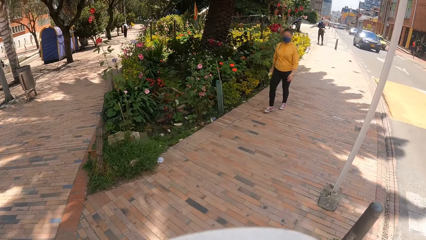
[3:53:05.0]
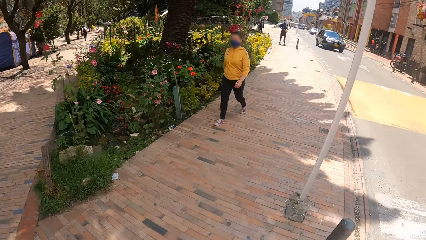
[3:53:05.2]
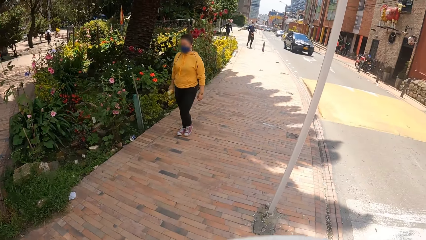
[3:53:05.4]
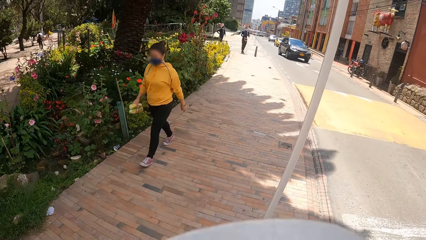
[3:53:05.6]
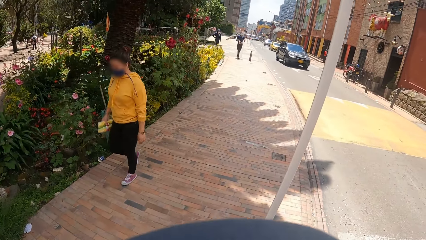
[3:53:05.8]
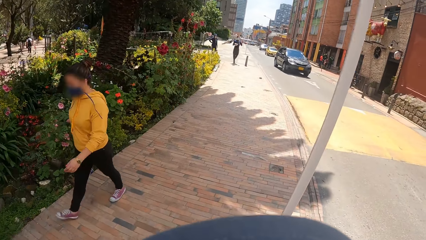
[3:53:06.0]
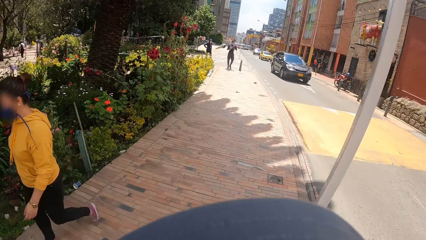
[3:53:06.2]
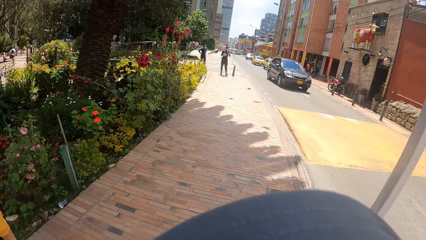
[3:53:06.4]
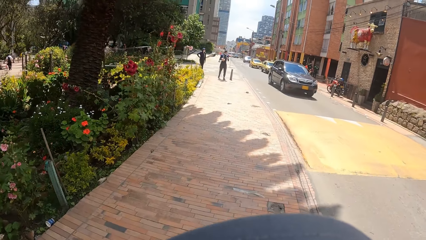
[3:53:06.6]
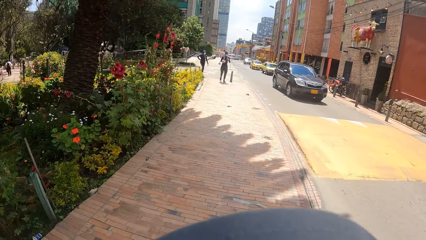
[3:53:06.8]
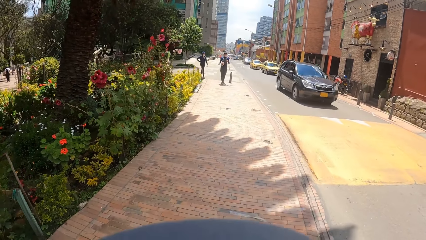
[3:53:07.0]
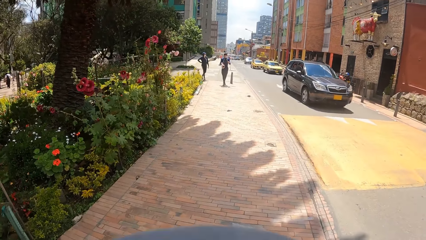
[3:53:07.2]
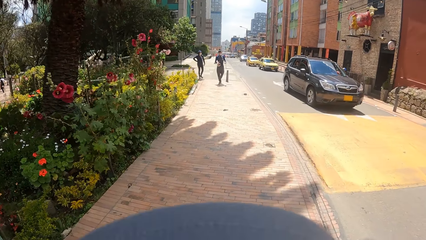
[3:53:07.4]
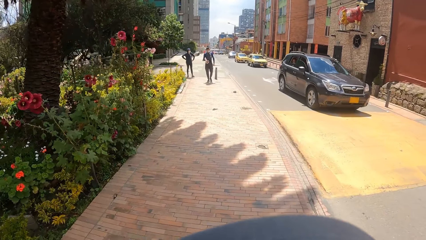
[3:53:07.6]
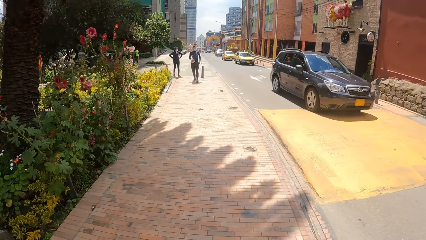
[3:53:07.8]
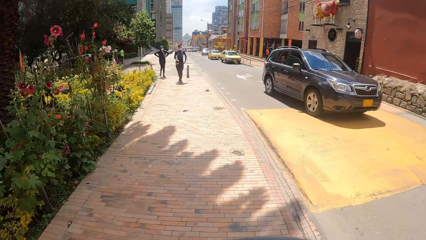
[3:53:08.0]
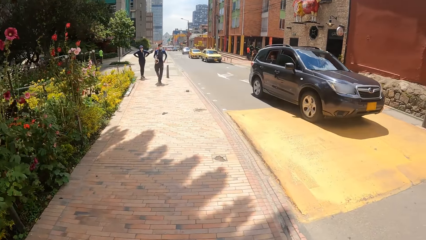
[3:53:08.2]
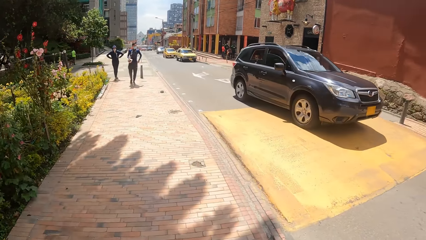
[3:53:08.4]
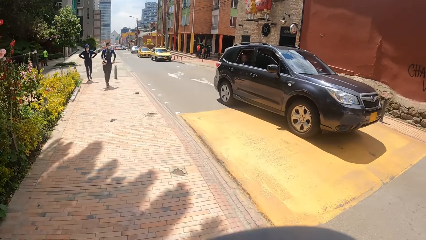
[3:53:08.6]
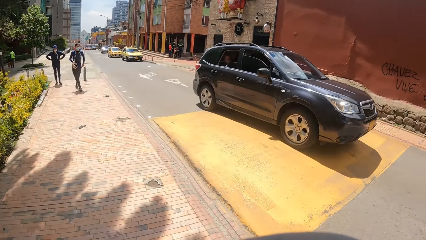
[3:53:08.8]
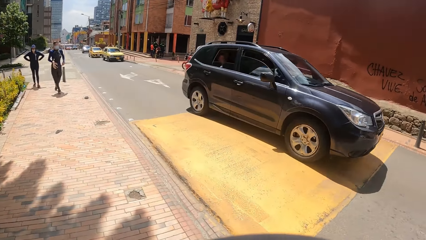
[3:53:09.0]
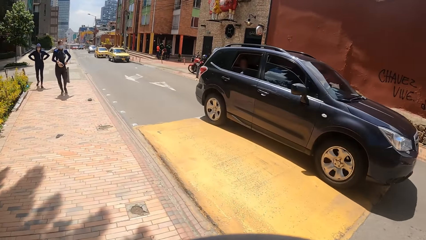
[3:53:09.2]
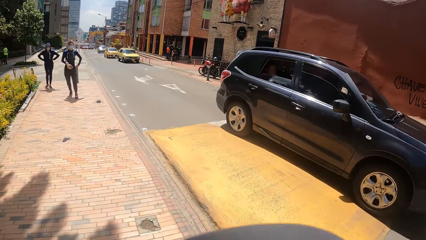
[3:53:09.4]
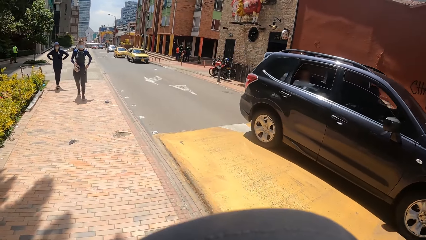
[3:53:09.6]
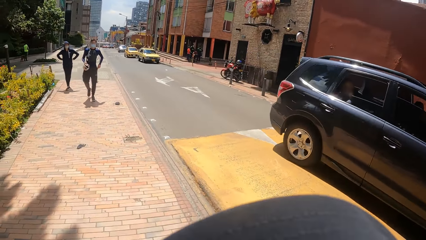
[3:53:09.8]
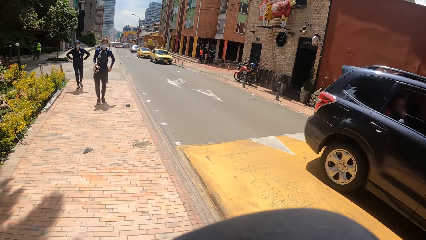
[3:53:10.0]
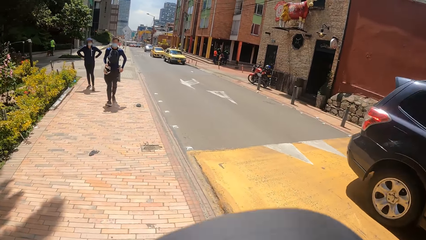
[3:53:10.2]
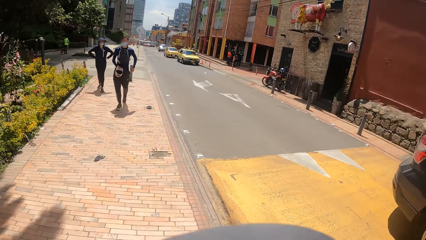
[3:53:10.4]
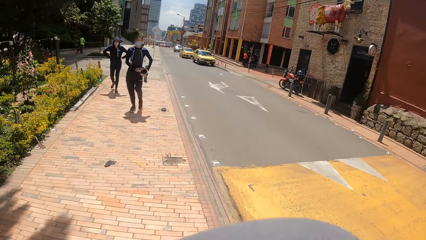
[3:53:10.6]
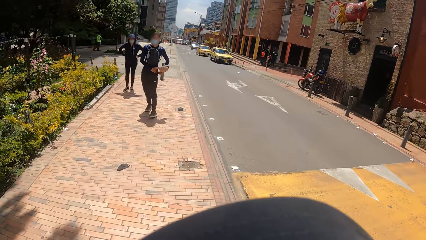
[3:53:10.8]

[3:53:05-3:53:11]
A woman passes by the camera wearer. A black car passes by the camera wearer.
